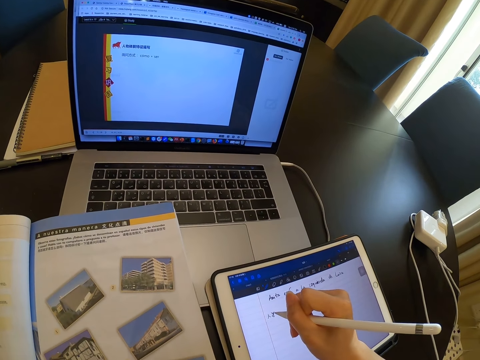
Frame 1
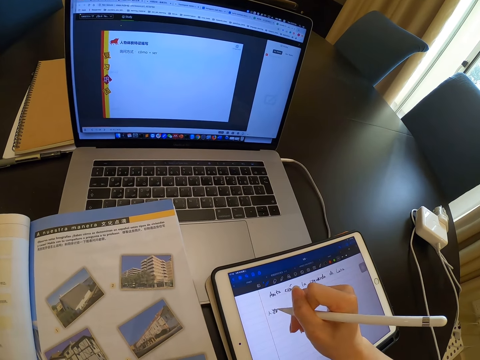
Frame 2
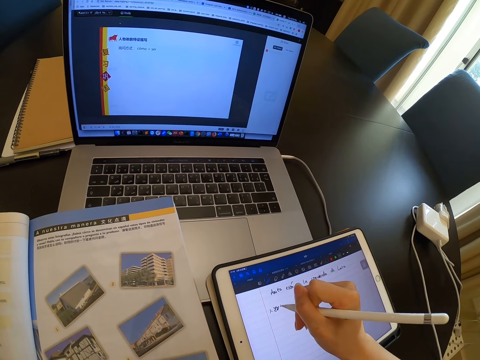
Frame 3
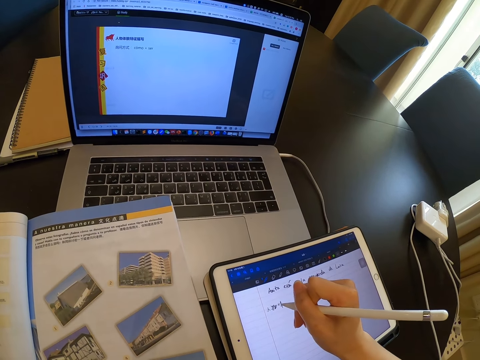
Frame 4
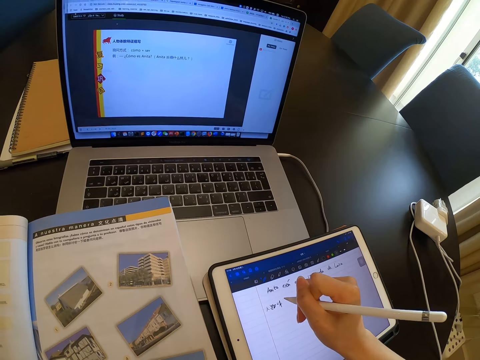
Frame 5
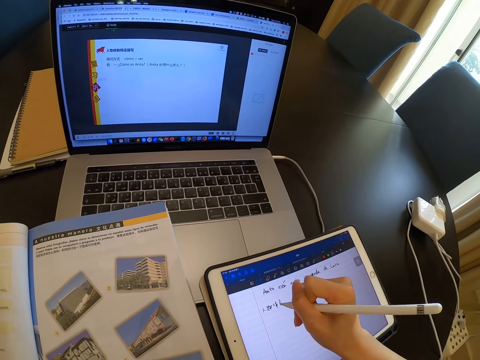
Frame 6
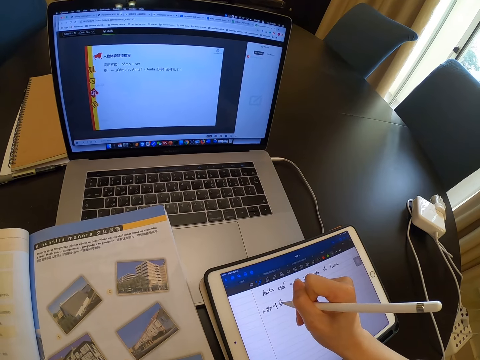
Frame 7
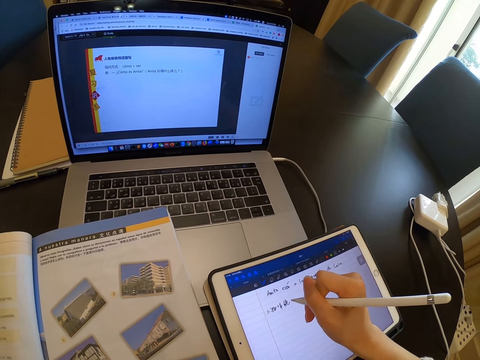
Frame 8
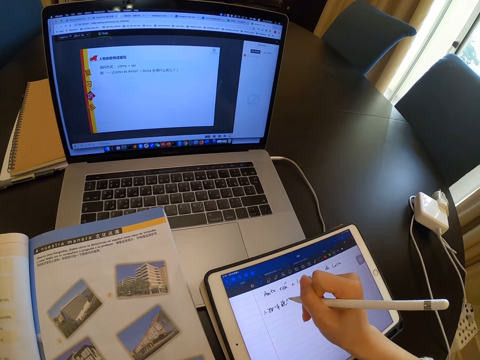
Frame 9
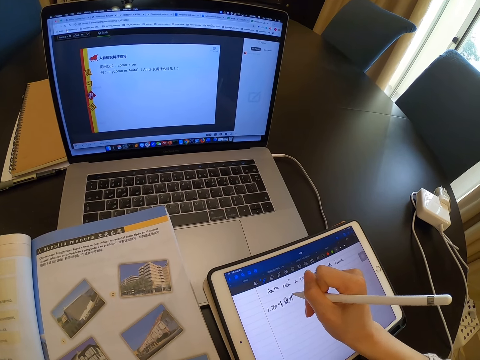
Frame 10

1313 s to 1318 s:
The camera wearer writes on the tablet.

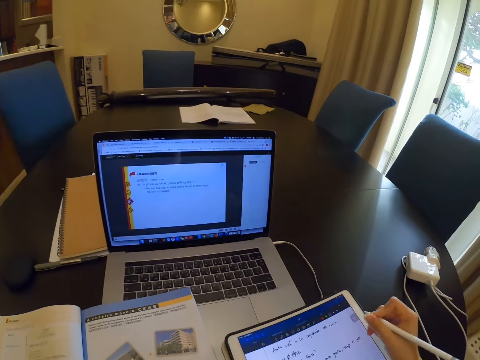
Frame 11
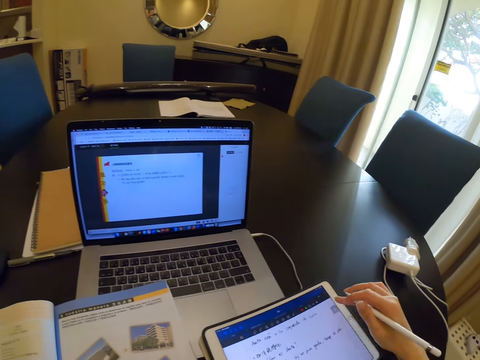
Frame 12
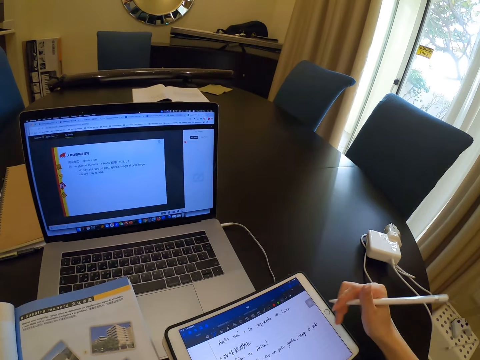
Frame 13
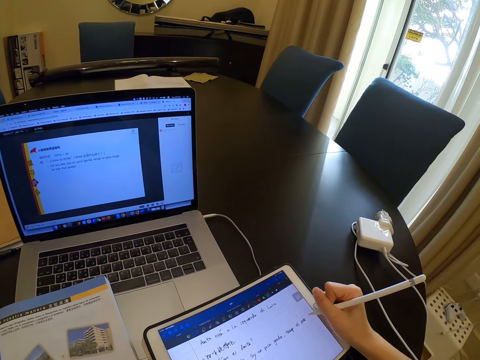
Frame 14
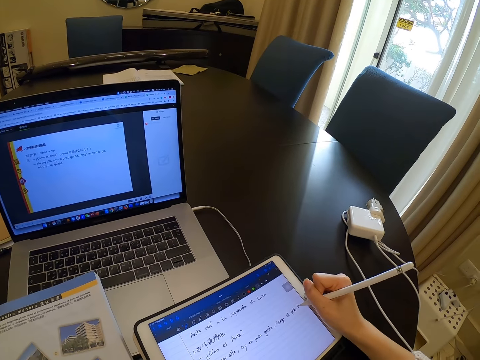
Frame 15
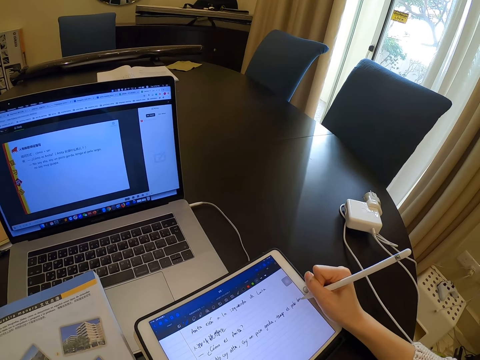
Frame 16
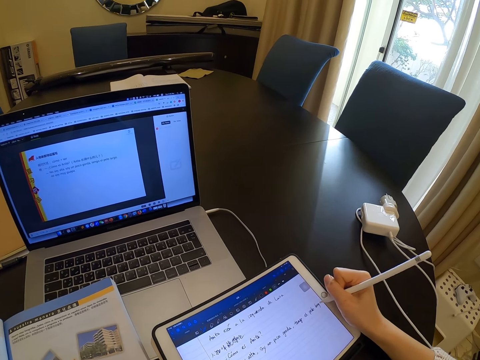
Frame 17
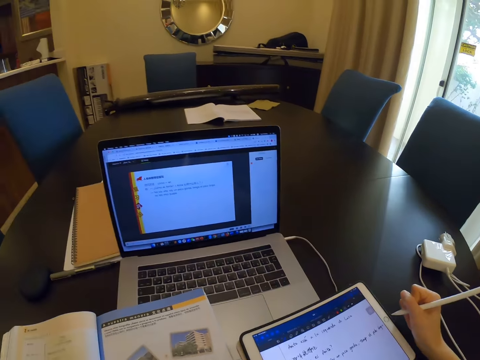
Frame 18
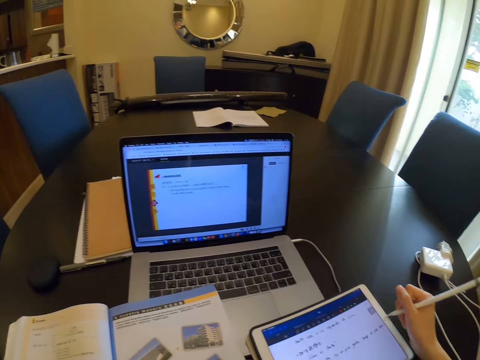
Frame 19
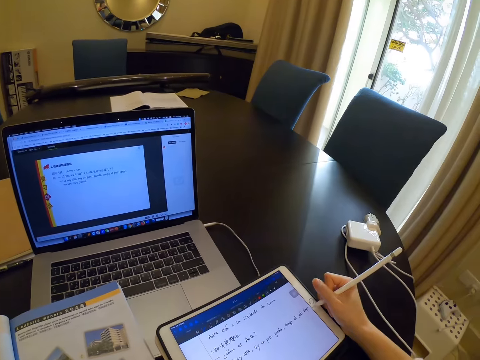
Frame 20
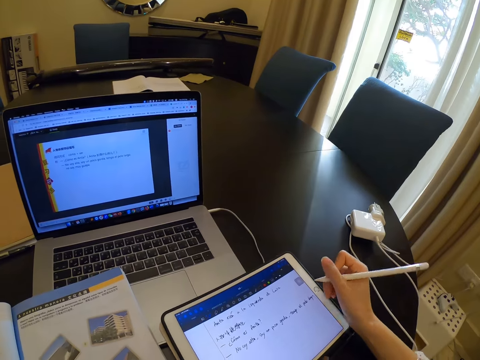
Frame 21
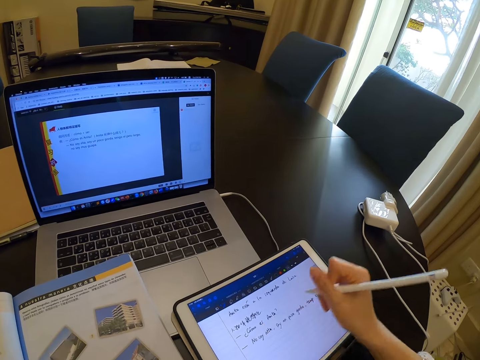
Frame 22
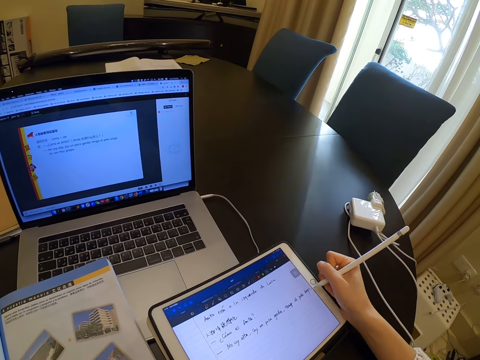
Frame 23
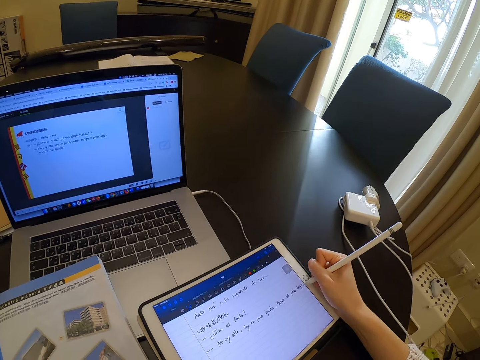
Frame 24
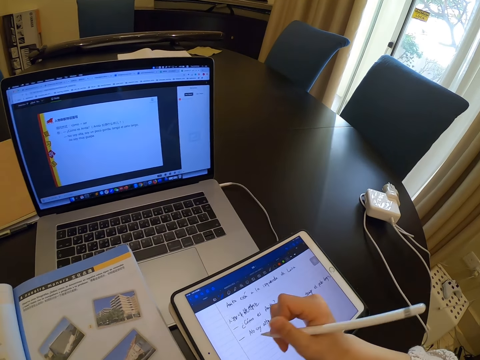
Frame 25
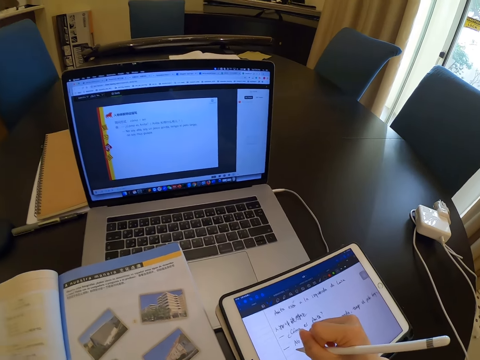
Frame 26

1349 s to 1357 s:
The camera wearer presses the tablet. They write on the tablet.

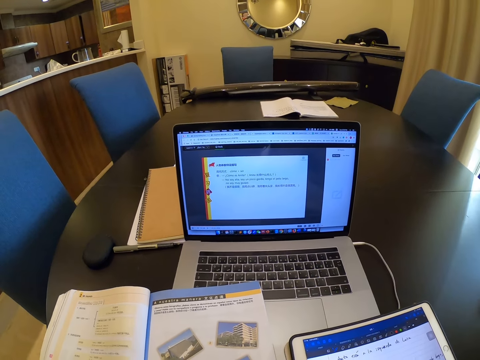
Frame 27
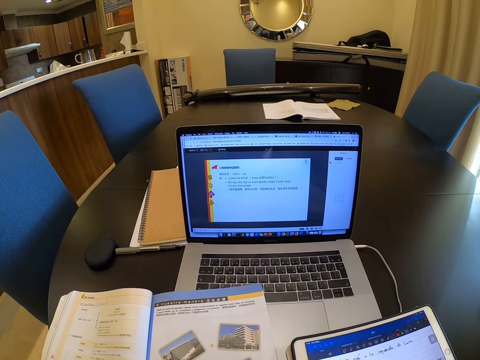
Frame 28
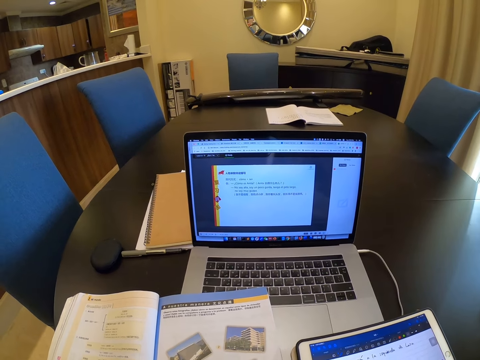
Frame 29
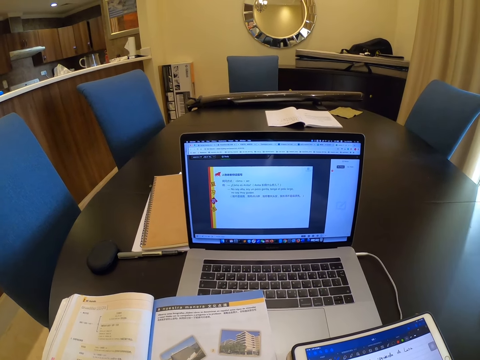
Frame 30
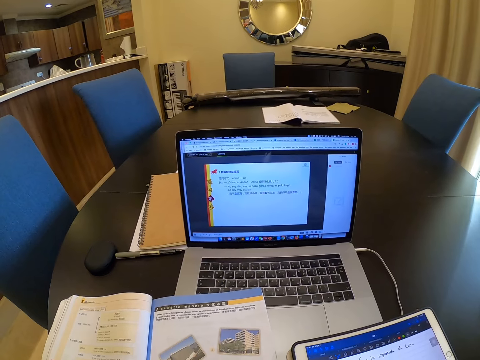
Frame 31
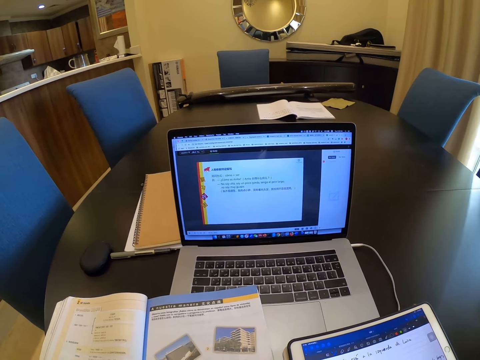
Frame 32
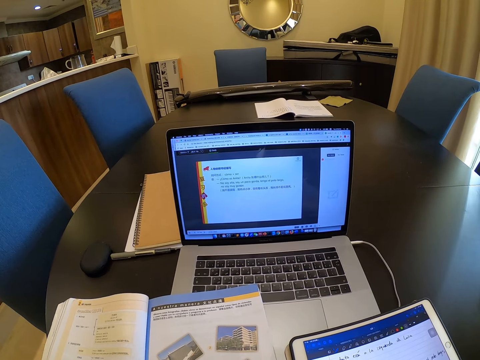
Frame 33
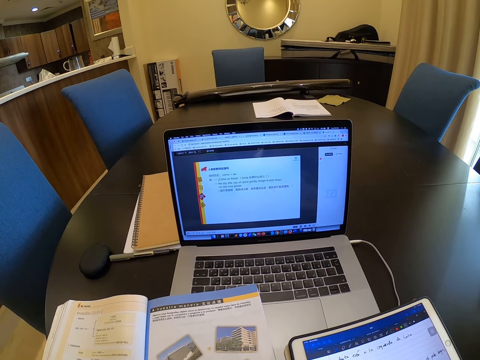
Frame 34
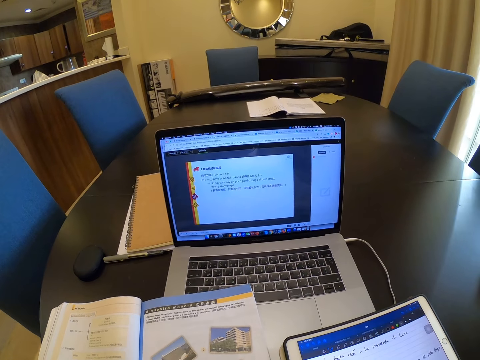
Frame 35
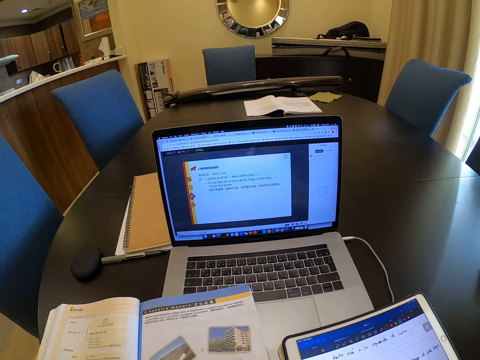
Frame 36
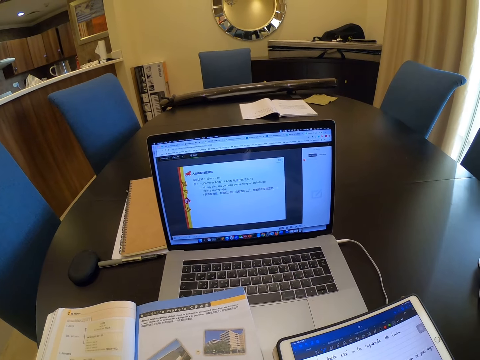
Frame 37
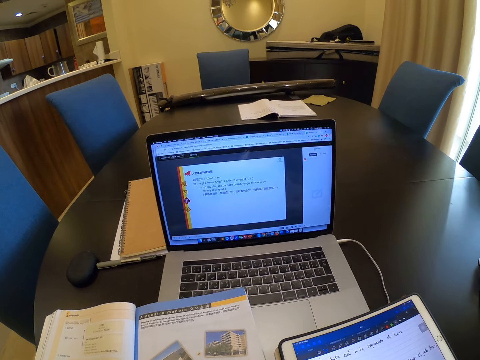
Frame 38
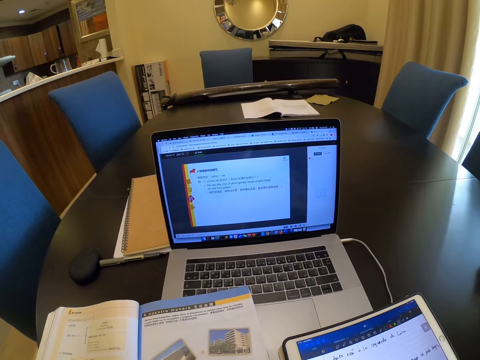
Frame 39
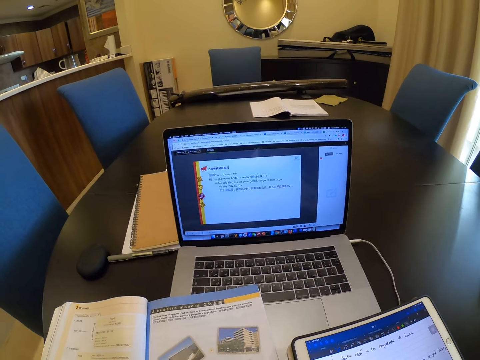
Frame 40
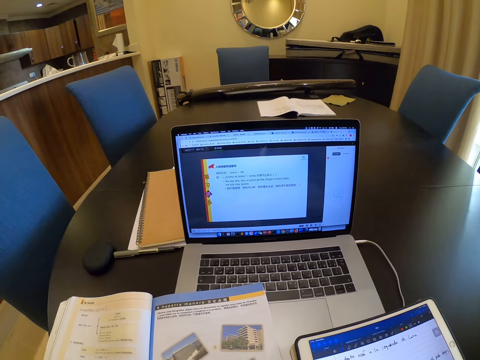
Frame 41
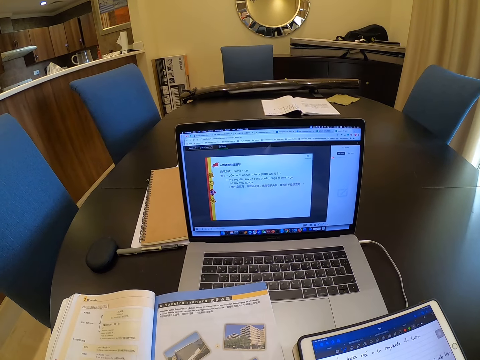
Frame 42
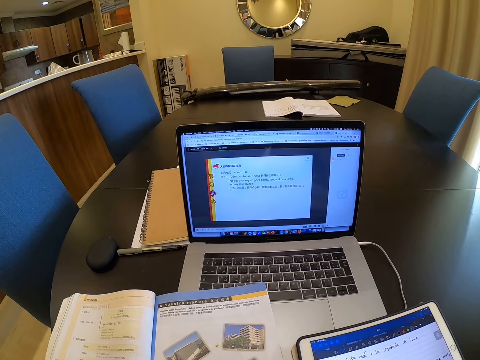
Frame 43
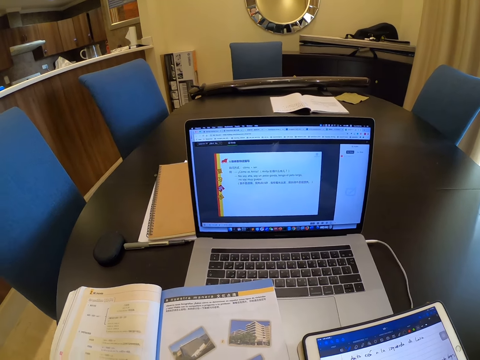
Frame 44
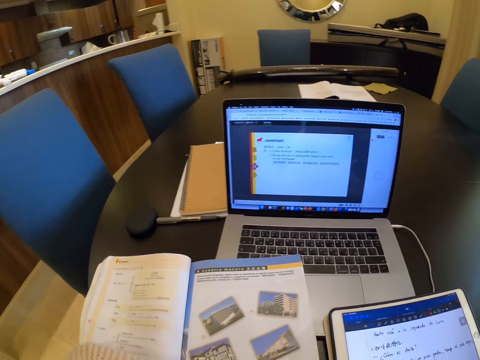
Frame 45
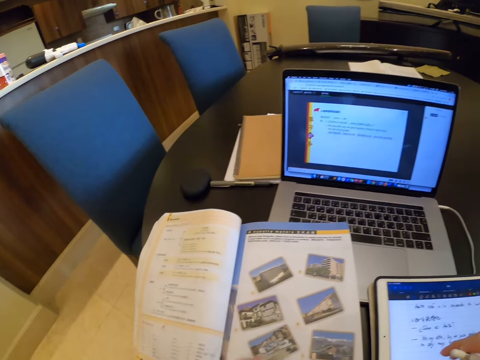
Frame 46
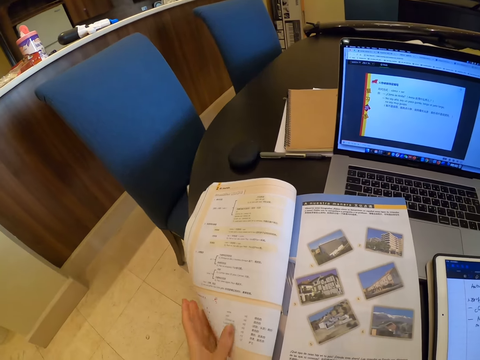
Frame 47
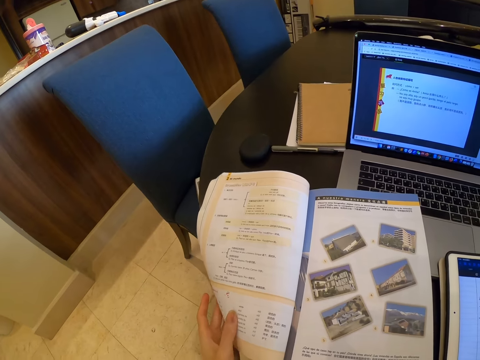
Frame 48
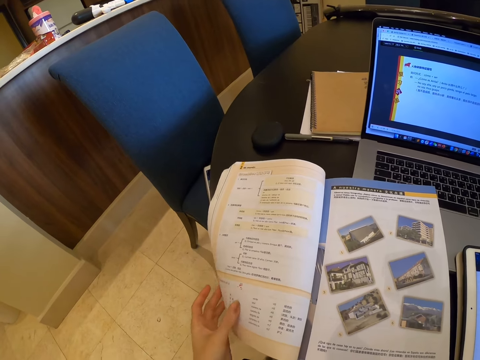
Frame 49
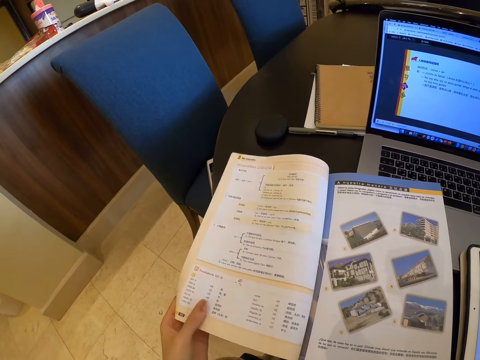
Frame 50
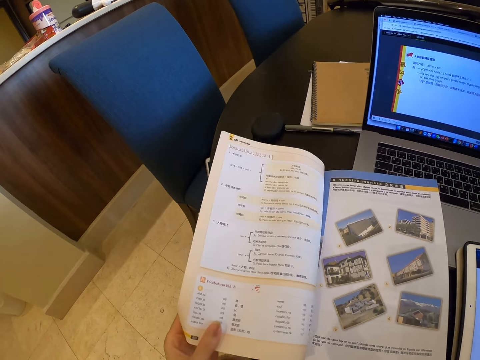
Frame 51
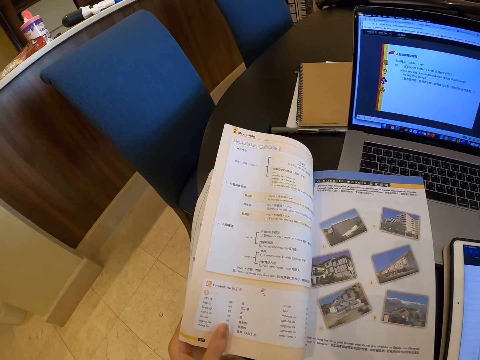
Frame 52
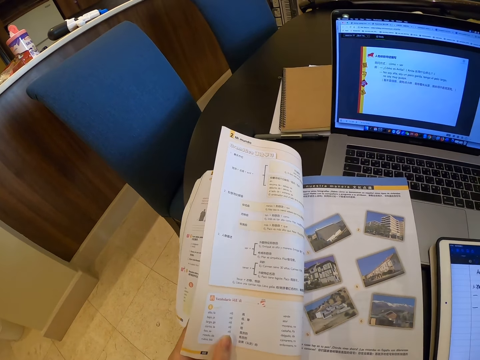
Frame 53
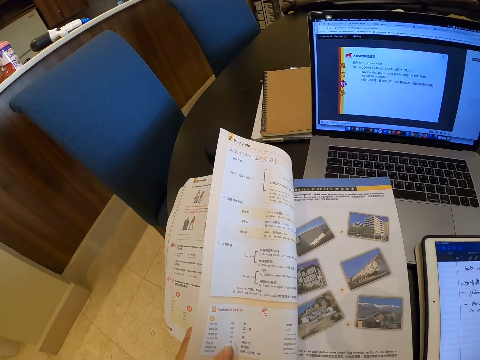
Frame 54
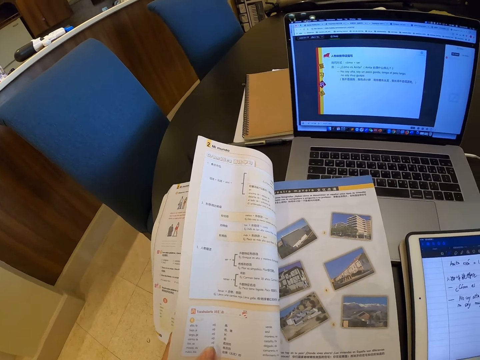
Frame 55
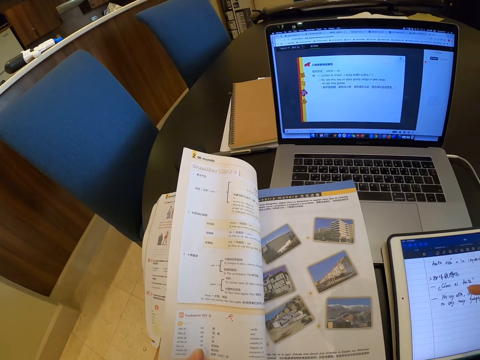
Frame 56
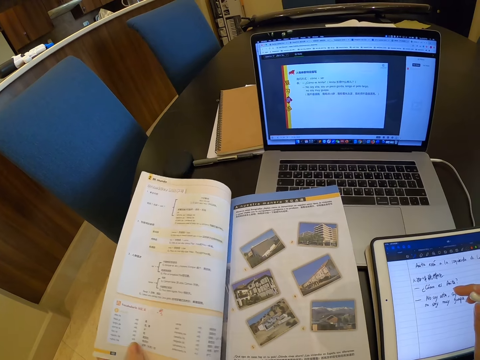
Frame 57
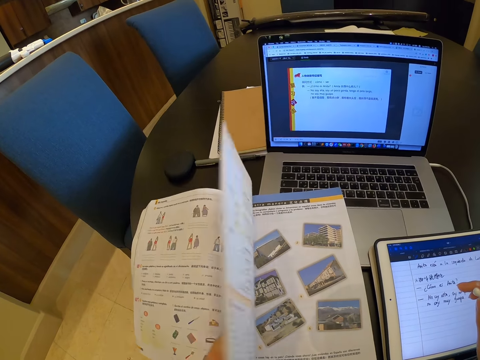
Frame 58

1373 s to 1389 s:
The camera wearer reads the book. She holds the page. She flips a page of the book to the right with her left hand. She reads the book.
